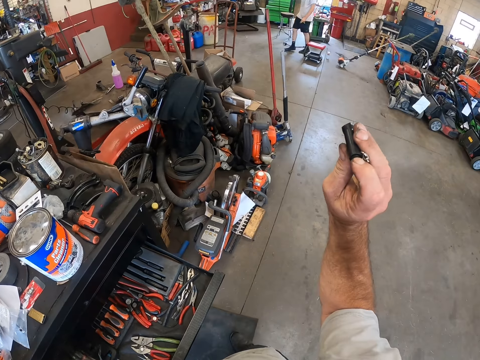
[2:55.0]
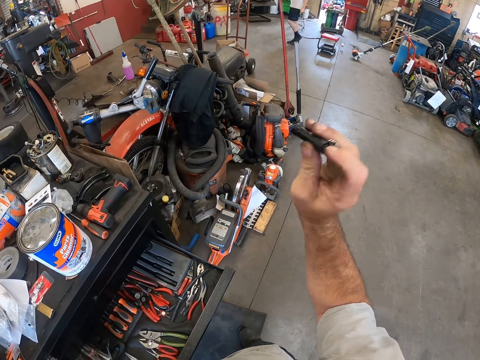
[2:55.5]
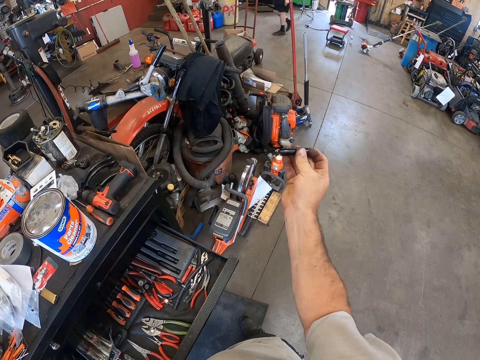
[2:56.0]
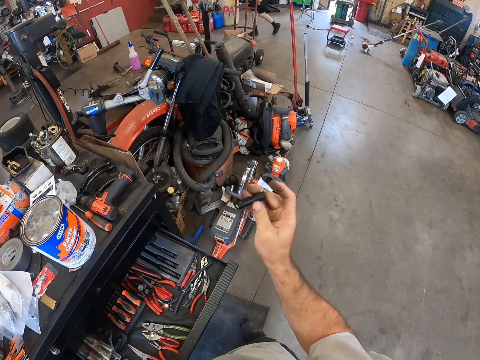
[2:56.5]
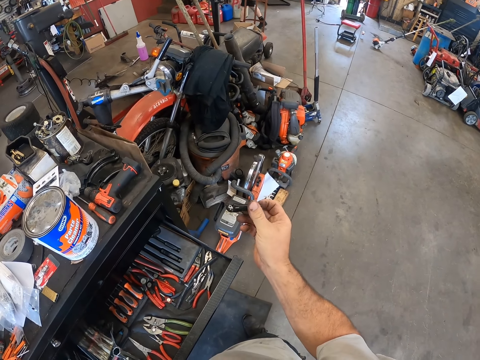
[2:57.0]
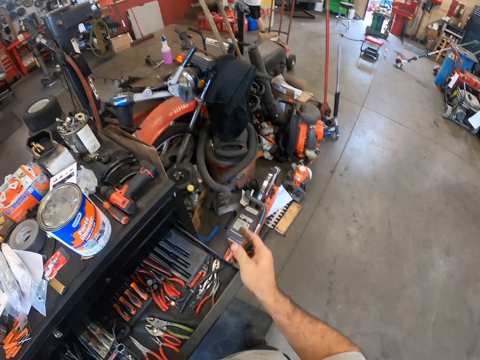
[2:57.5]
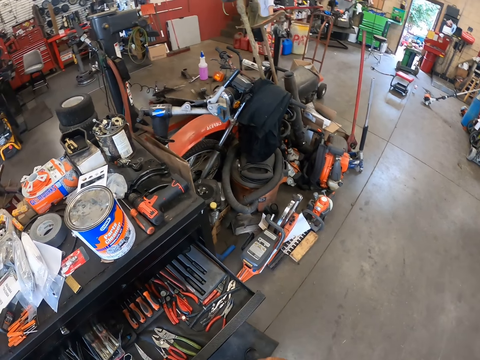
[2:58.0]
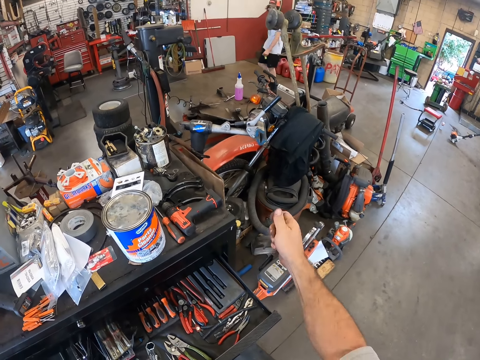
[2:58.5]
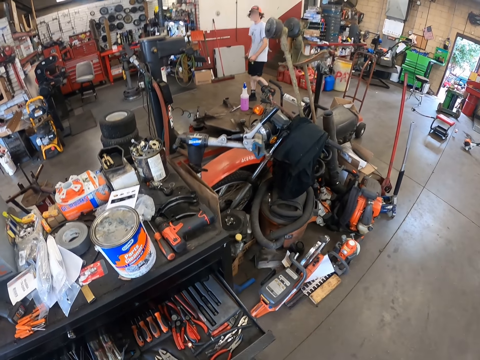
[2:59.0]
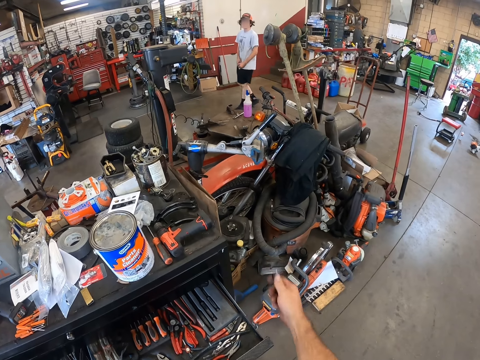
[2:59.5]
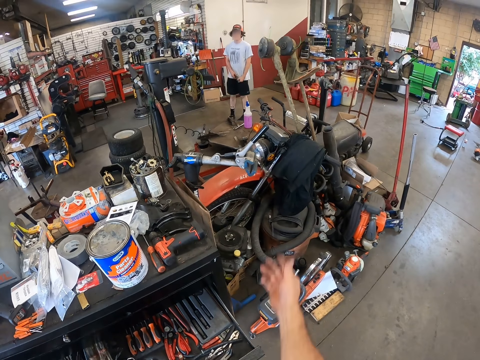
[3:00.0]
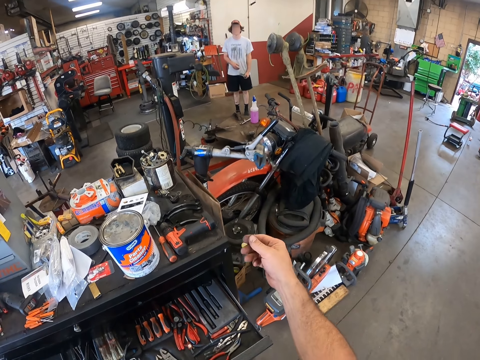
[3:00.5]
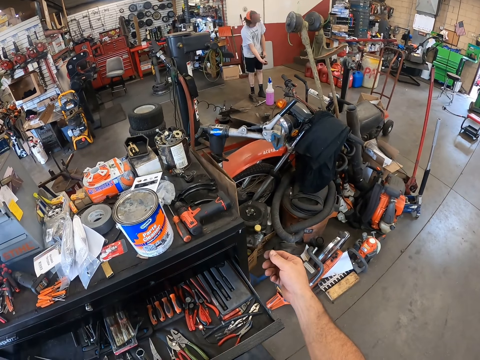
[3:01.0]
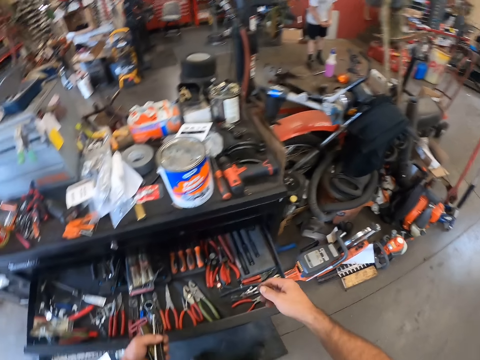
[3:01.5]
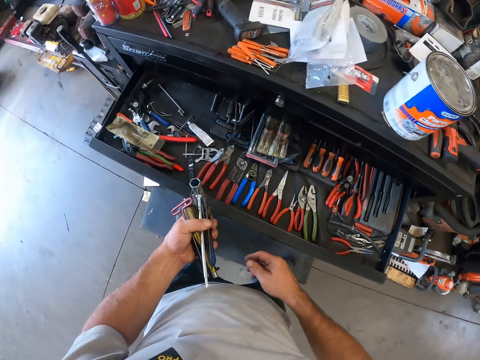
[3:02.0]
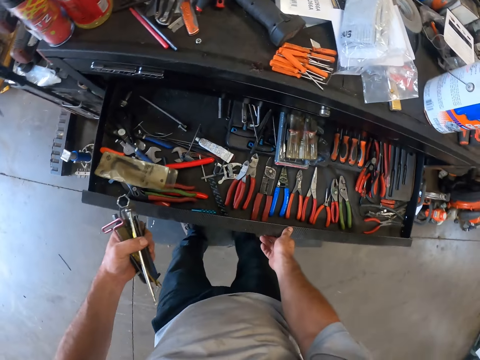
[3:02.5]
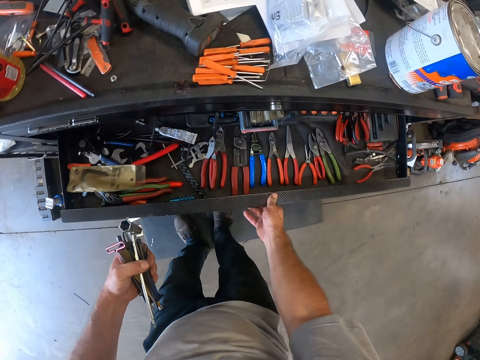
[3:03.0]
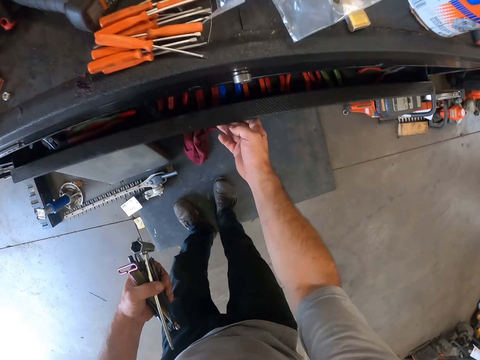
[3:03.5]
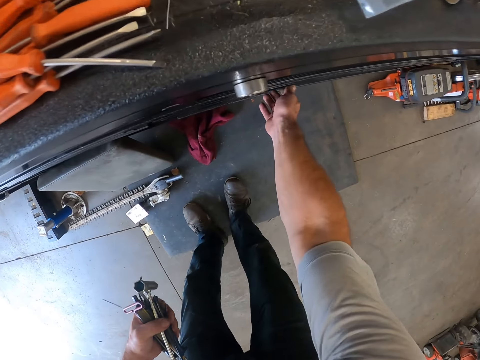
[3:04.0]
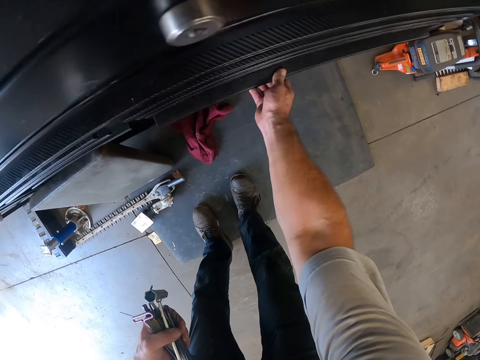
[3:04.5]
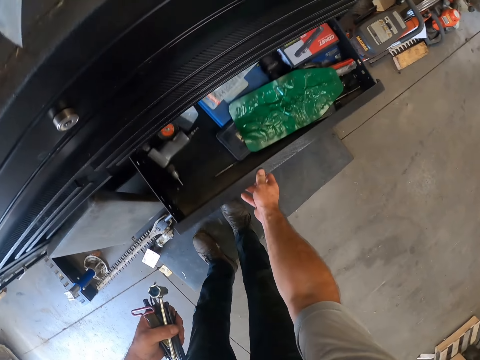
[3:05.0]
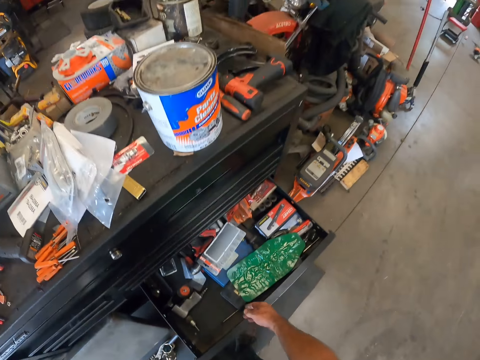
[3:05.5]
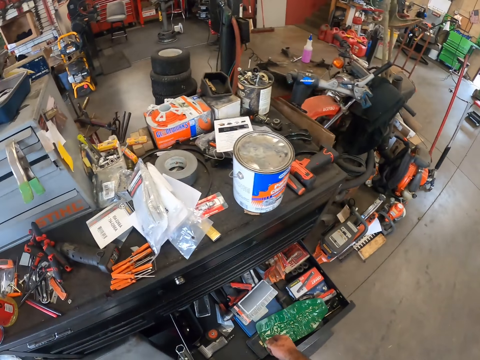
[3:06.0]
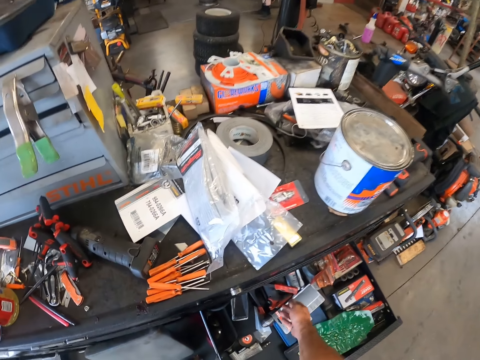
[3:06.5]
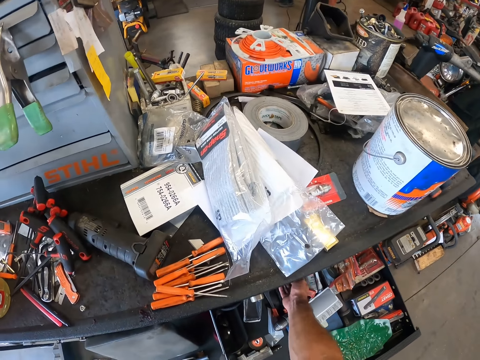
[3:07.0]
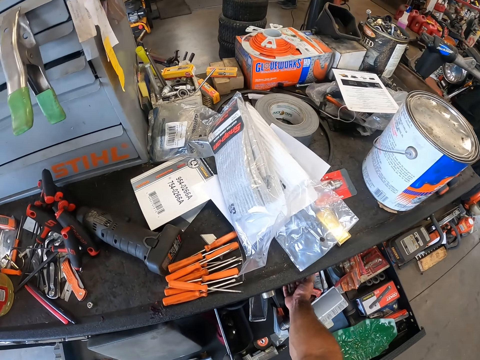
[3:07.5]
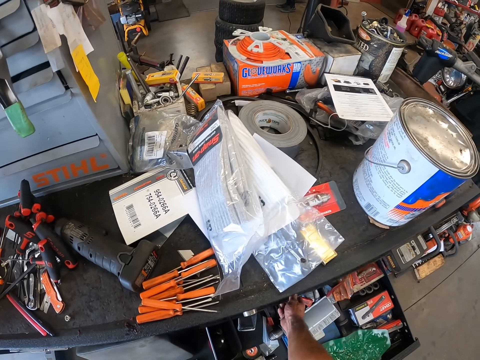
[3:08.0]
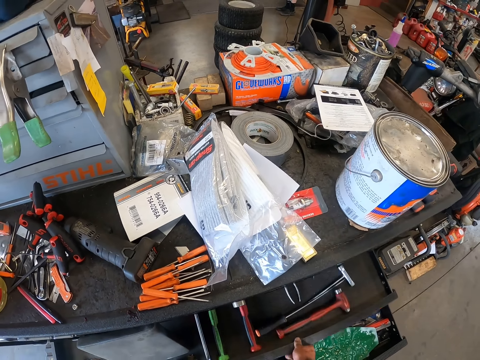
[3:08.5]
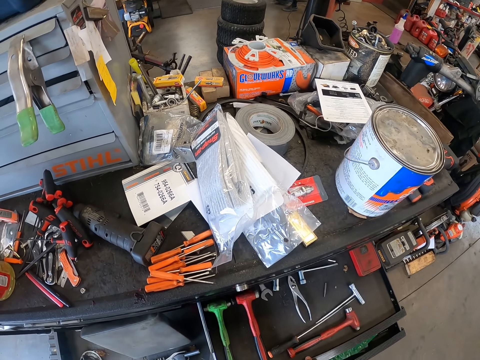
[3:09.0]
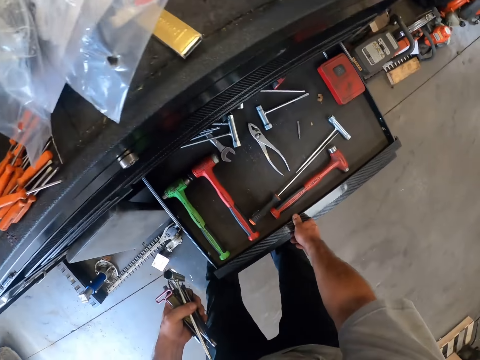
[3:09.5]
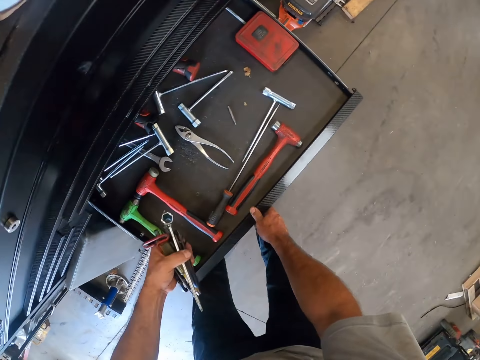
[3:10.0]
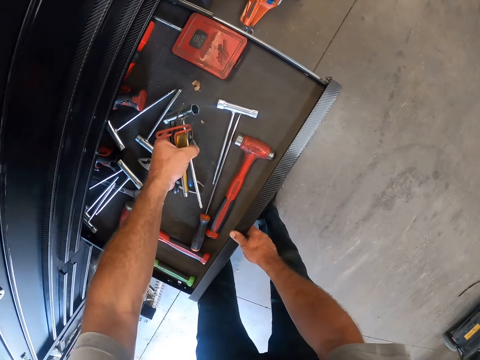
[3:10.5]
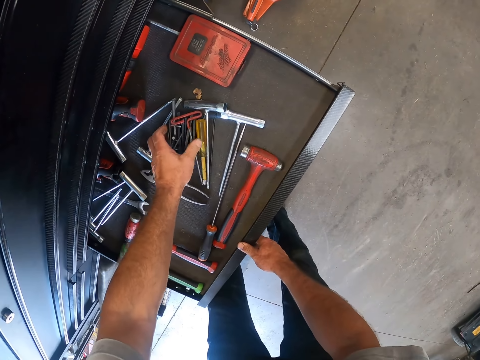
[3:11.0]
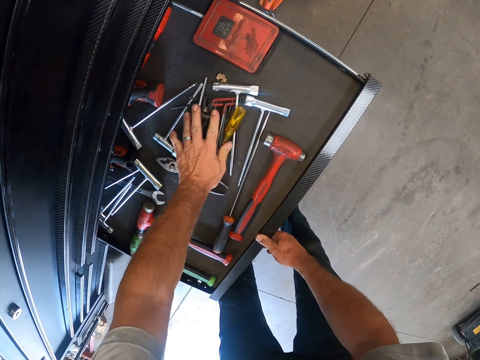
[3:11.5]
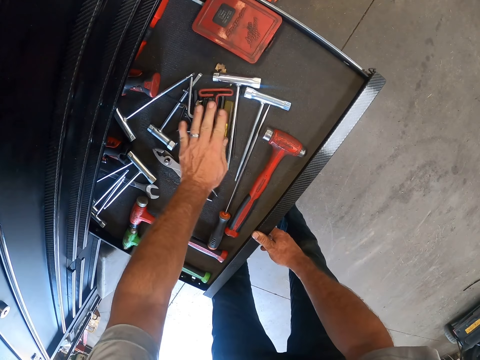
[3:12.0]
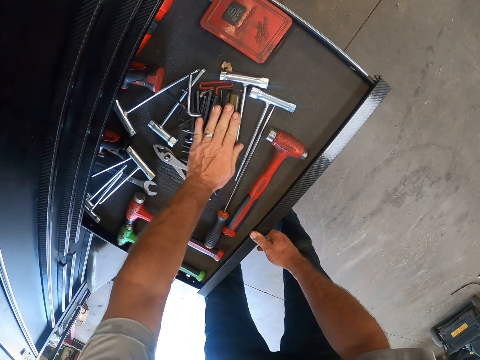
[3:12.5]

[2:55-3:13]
The camera wearer interacts with a co-worker. He switches off the torch or flashlight. He throws the flashlight to the co-worker. He closes the upper tool box drawer. He opens the lower tool box drawer. He opens the lowermost tool box drawer. He drops the tools in his left hand in the lowermost drawer.

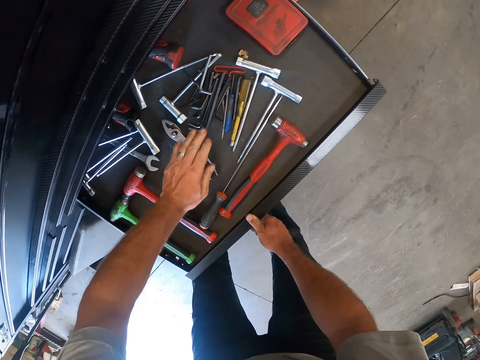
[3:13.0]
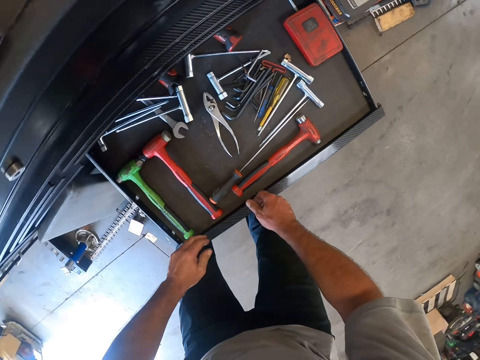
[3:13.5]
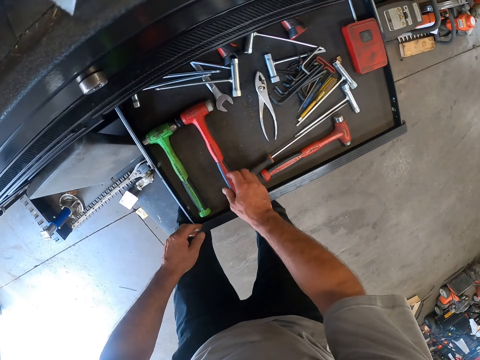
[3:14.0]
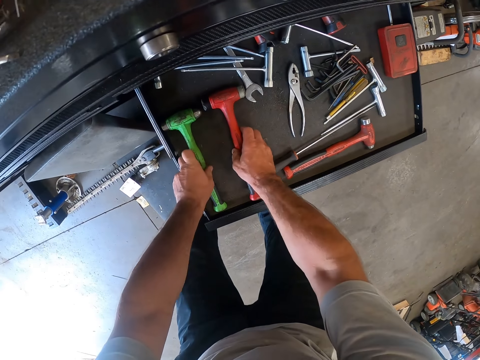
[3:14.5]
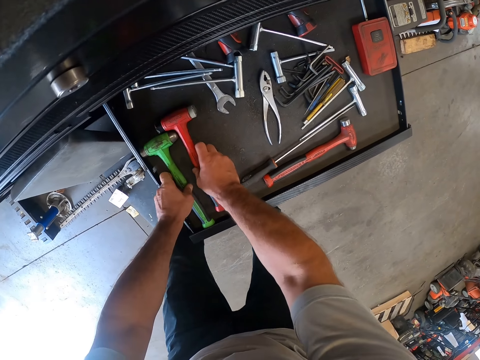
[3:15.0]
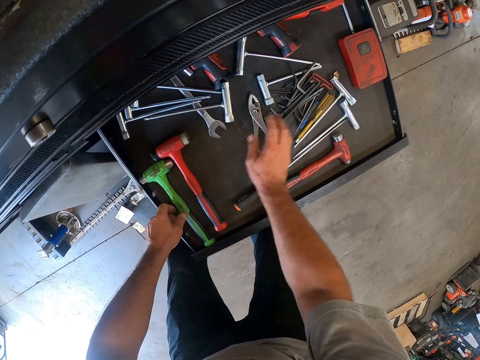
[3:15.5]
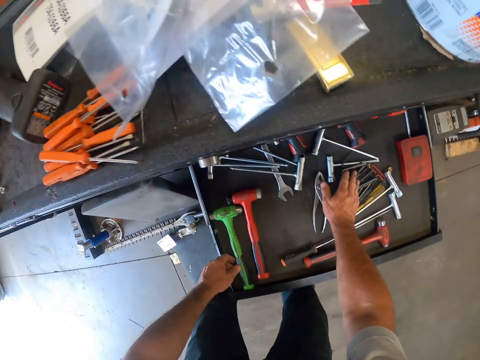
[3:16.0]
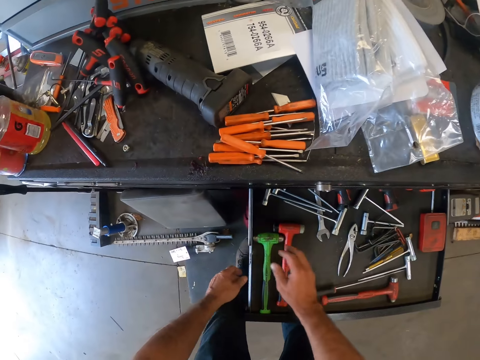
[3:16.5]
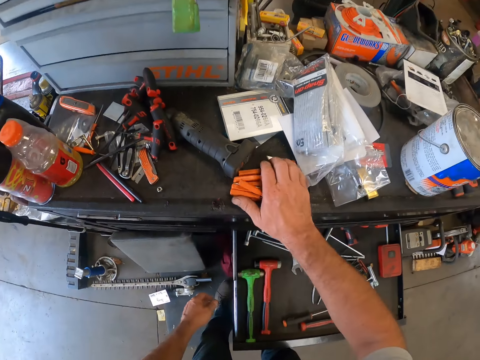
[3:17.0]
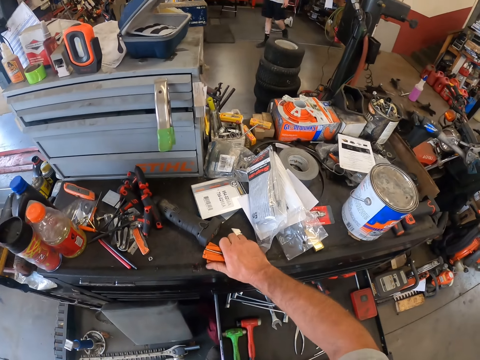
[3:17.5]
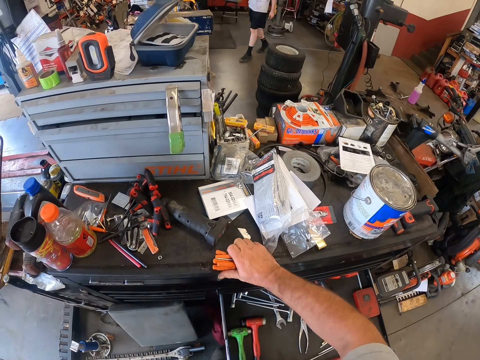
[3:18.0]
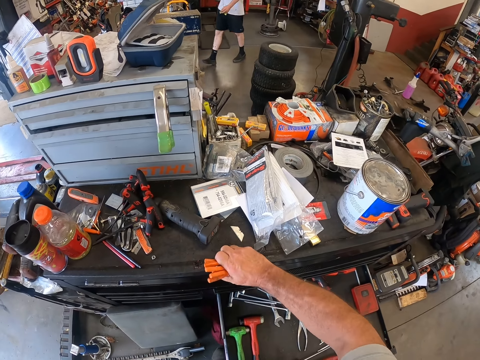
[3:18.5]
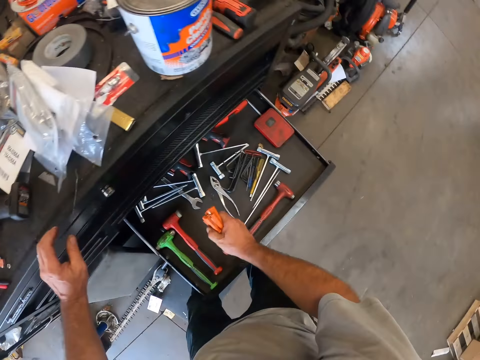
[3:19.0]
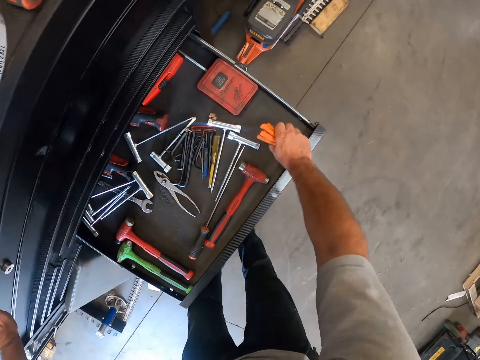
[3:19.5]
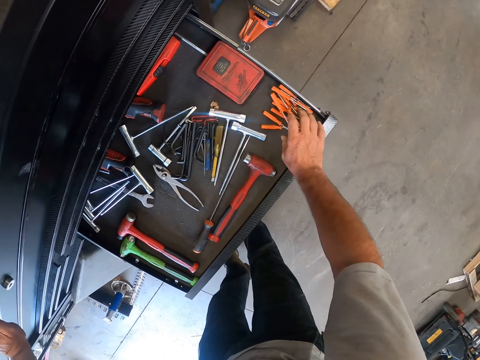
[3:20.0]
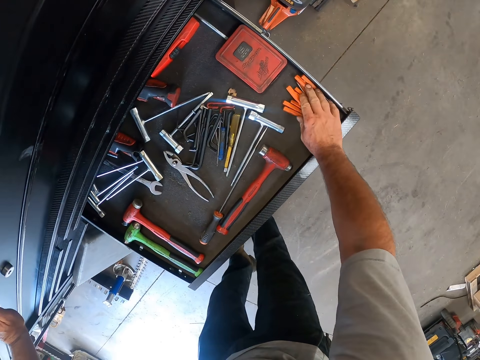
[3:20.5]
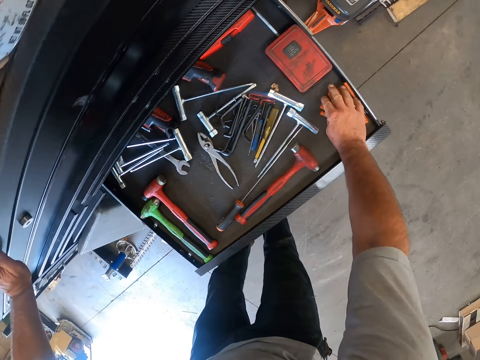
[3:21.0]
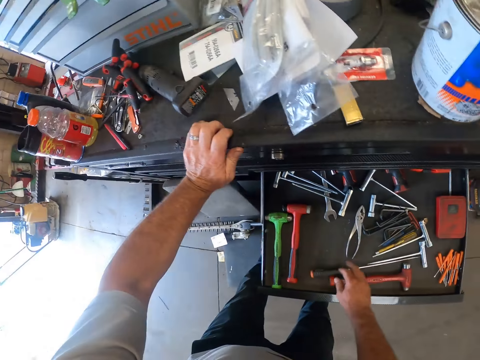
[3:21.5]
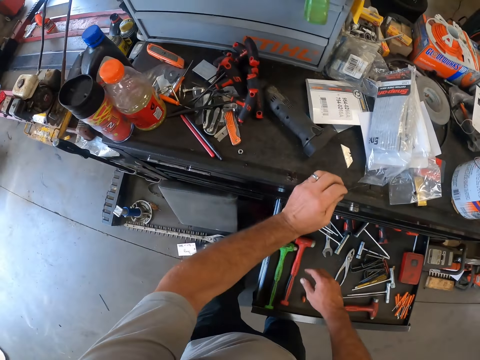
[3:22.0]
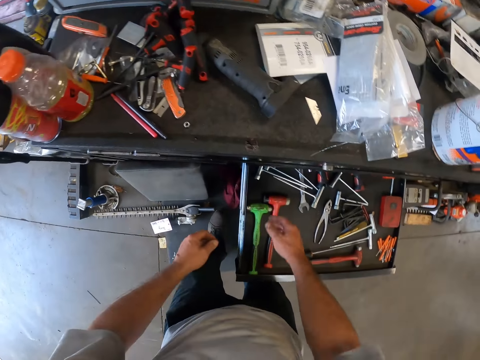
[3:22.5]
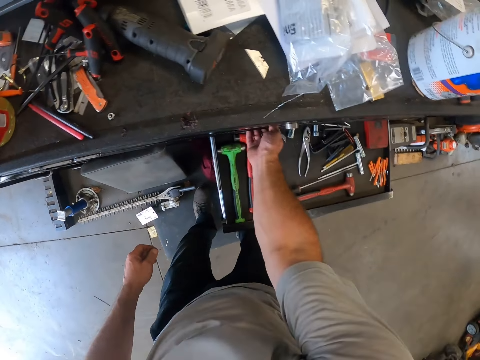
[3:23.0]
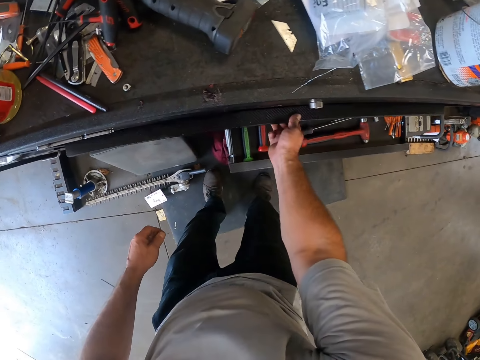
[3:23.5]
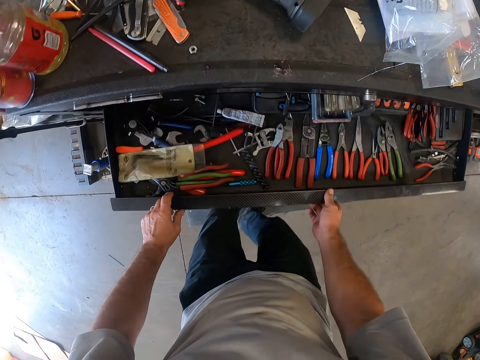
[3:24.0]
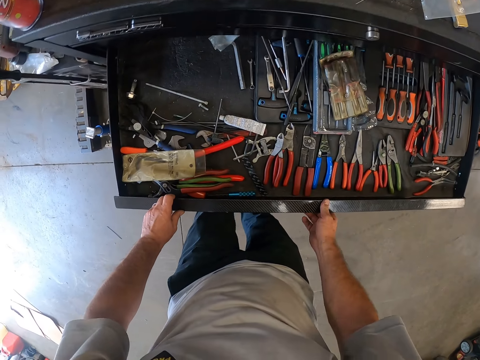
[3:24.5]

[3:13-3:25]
The camera wearer arranges the tools in the lowermost tool box drawer. They touch the hammer in the drawer. They pick up the screwdrivers on the cabinet. They drop the screwdrivers in the lowermost tool box drawer. They close the lowermost tool box drawer. They open the upper tool box drawer.
